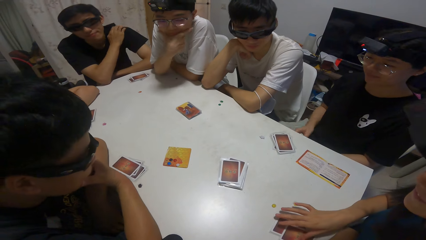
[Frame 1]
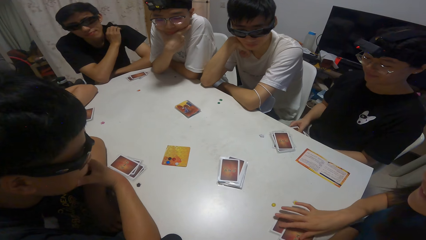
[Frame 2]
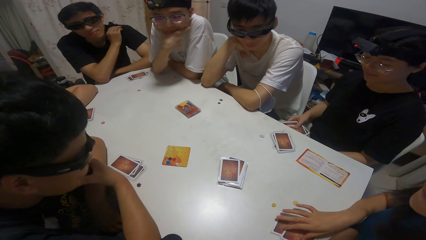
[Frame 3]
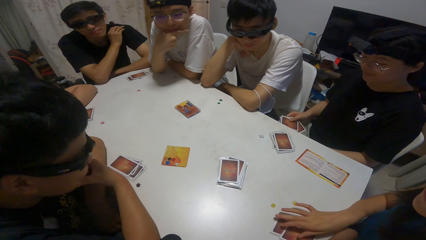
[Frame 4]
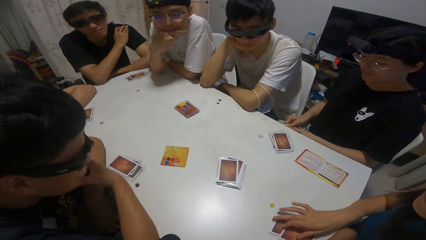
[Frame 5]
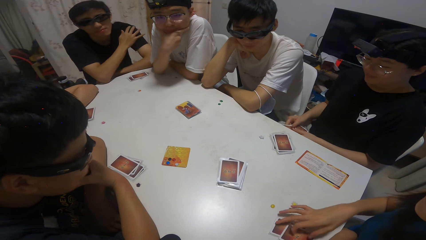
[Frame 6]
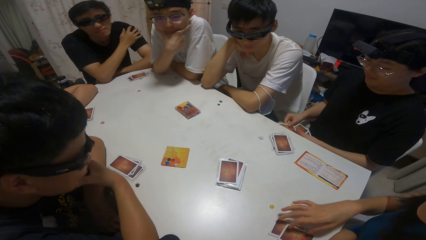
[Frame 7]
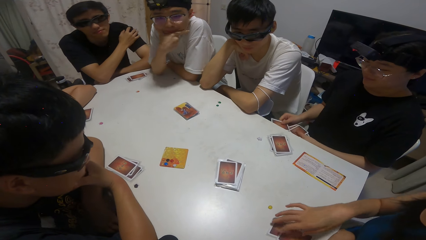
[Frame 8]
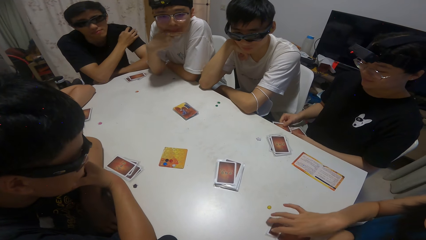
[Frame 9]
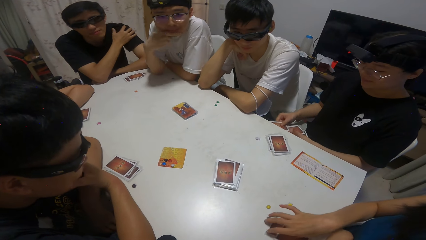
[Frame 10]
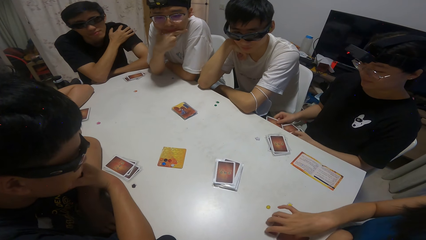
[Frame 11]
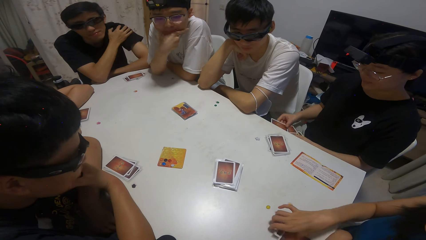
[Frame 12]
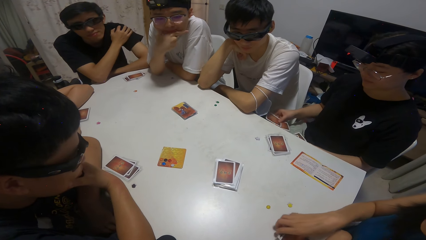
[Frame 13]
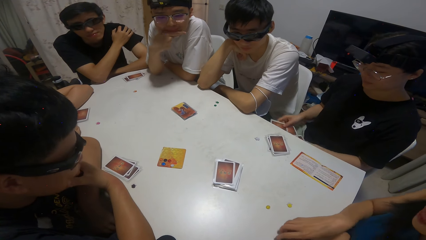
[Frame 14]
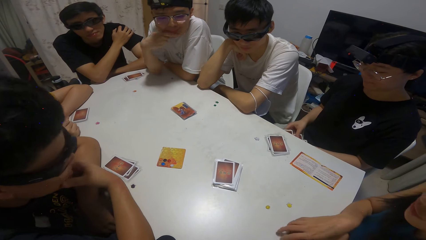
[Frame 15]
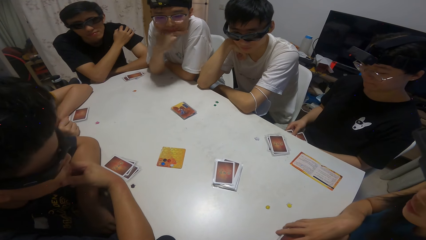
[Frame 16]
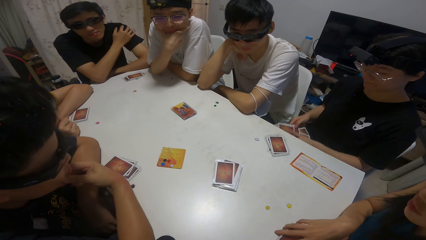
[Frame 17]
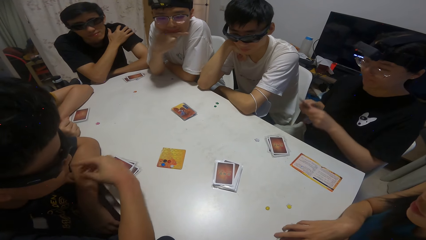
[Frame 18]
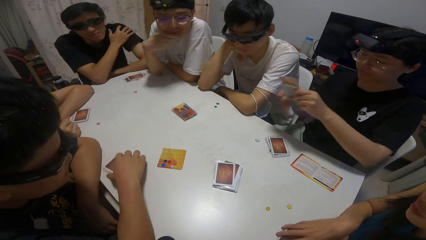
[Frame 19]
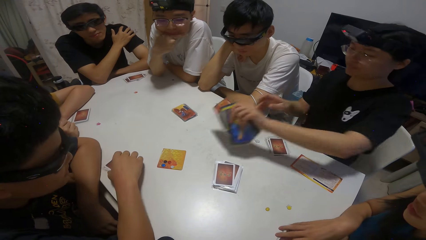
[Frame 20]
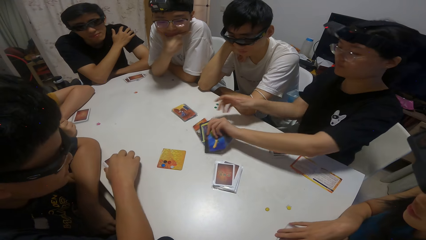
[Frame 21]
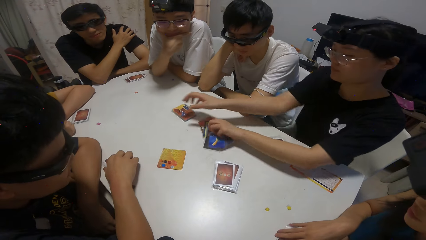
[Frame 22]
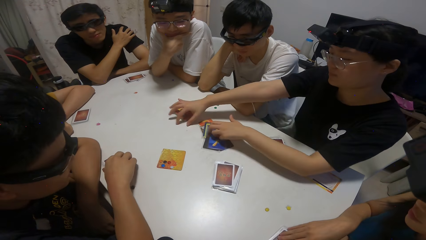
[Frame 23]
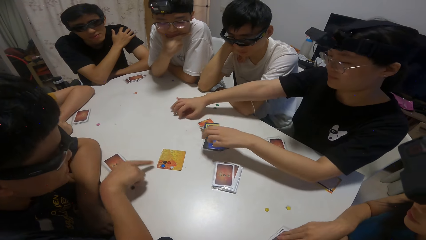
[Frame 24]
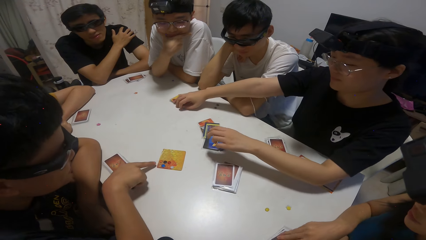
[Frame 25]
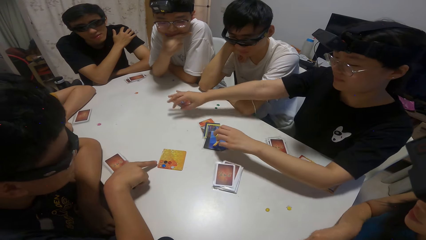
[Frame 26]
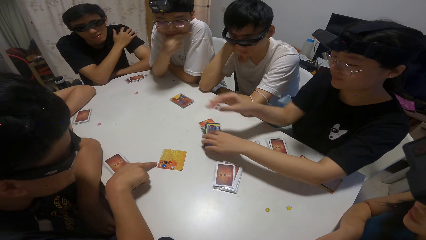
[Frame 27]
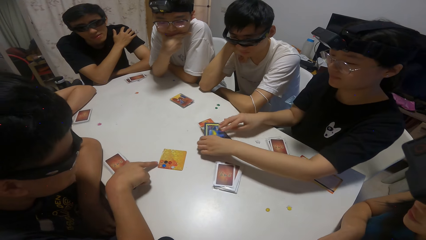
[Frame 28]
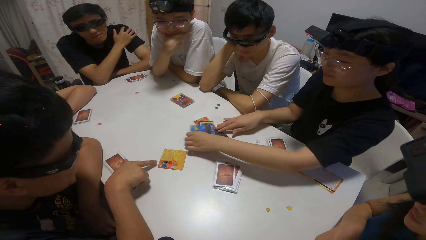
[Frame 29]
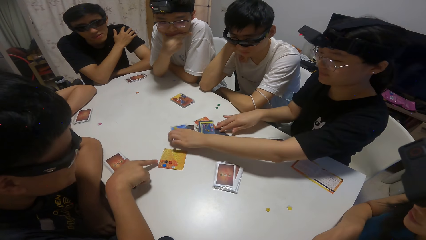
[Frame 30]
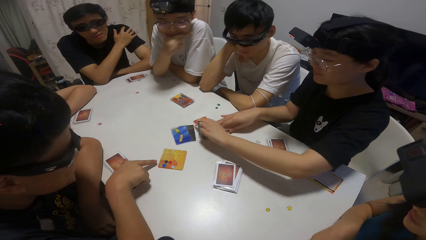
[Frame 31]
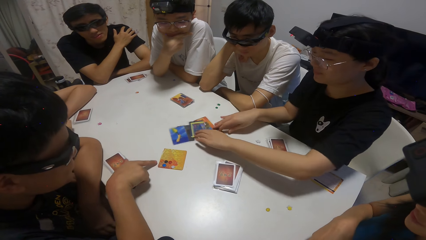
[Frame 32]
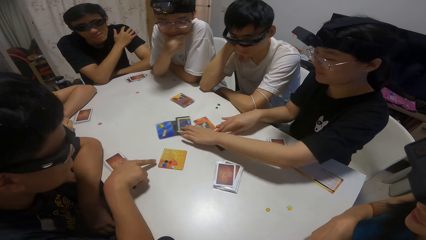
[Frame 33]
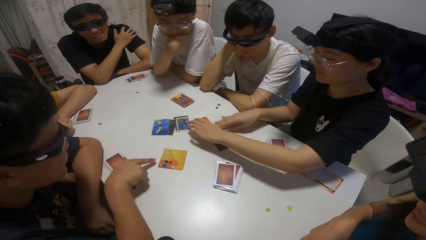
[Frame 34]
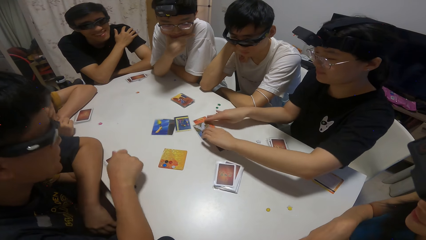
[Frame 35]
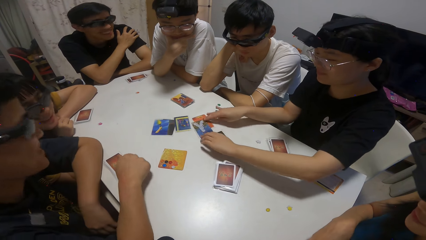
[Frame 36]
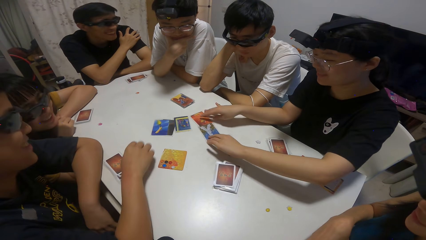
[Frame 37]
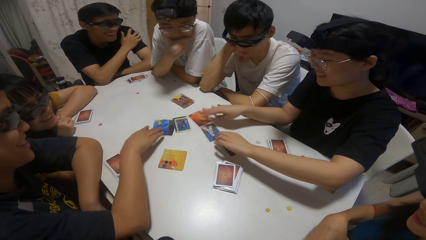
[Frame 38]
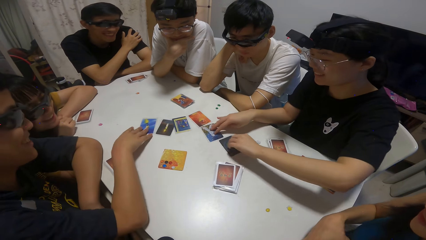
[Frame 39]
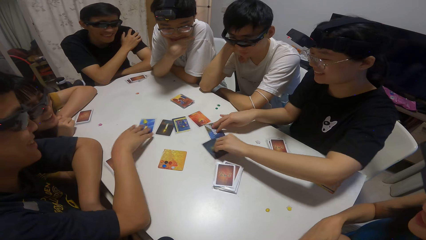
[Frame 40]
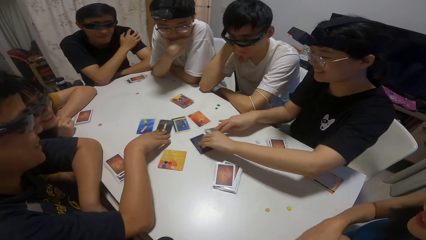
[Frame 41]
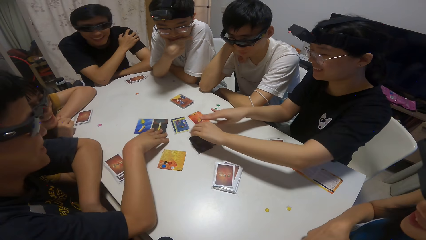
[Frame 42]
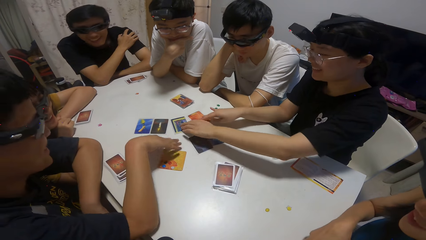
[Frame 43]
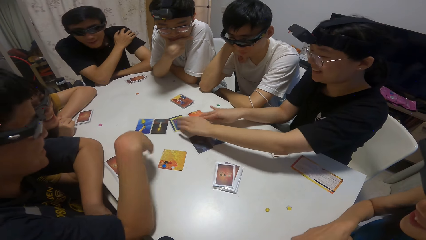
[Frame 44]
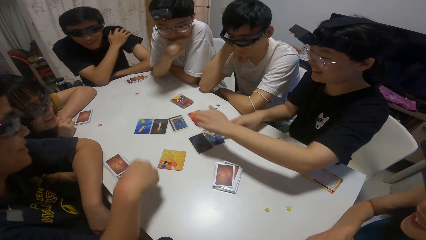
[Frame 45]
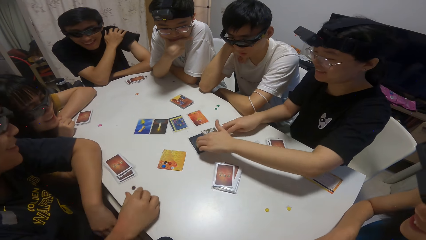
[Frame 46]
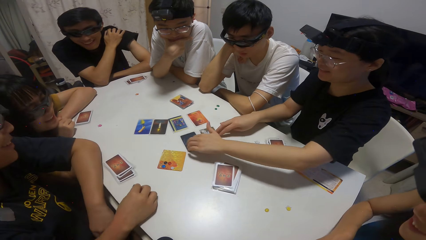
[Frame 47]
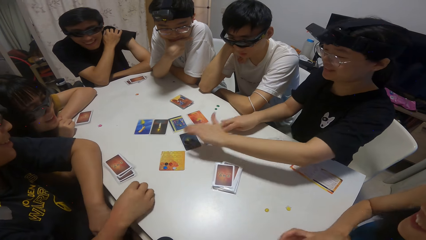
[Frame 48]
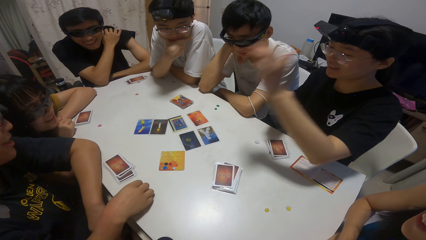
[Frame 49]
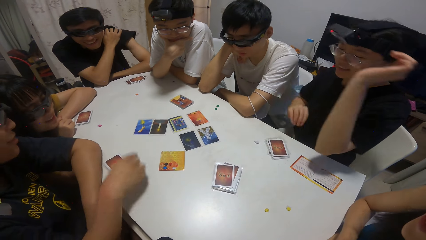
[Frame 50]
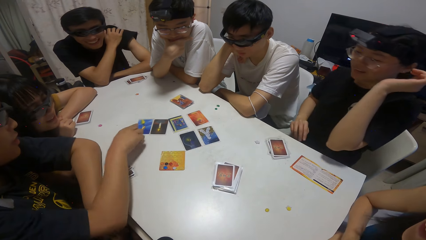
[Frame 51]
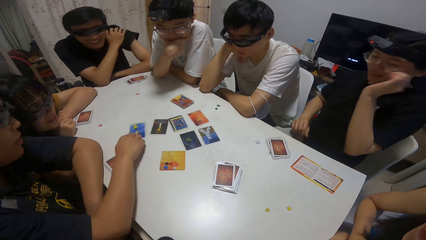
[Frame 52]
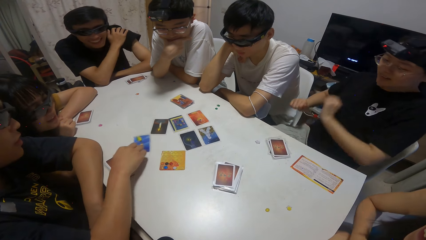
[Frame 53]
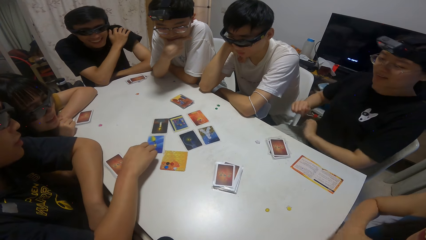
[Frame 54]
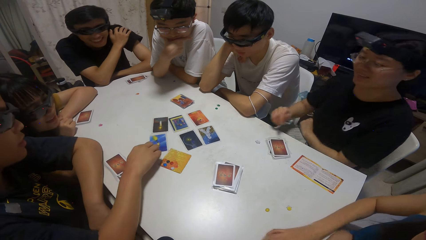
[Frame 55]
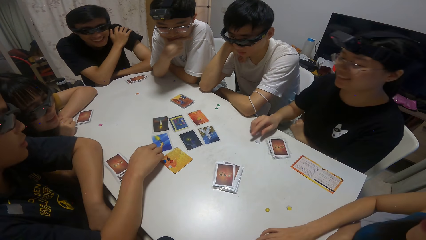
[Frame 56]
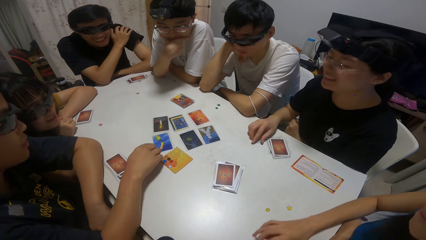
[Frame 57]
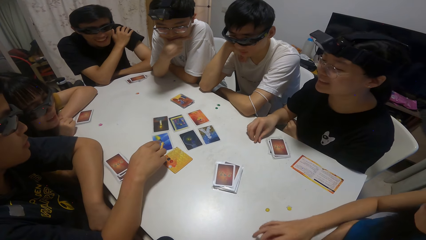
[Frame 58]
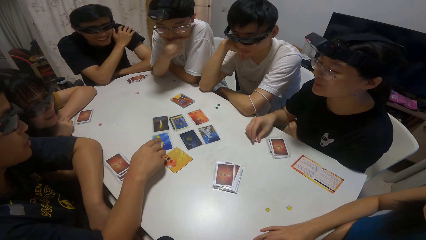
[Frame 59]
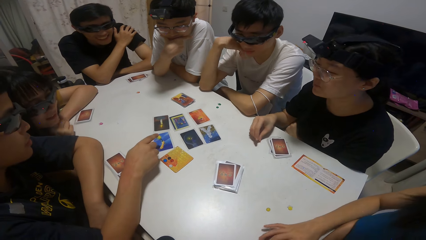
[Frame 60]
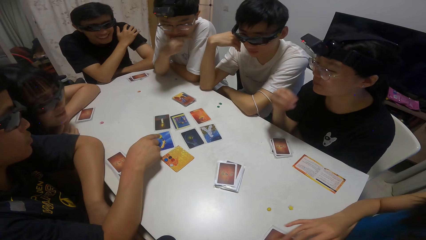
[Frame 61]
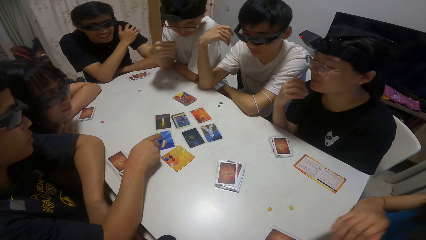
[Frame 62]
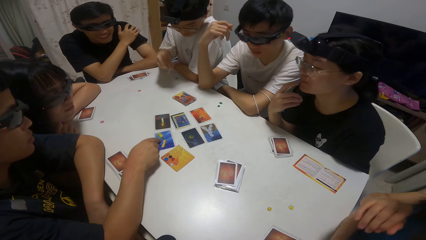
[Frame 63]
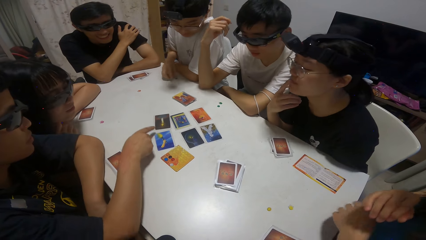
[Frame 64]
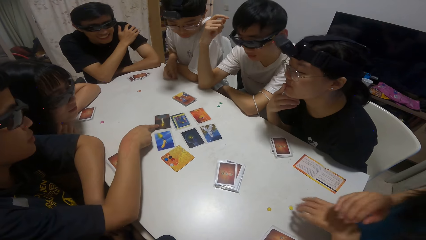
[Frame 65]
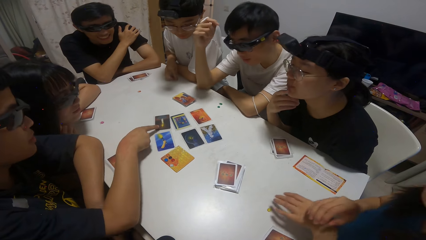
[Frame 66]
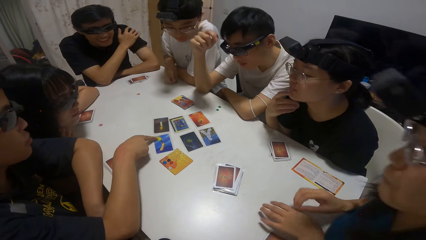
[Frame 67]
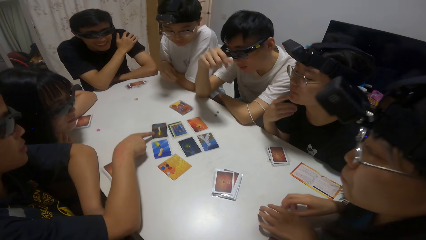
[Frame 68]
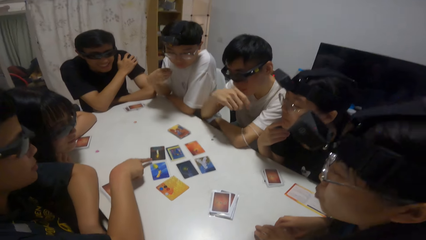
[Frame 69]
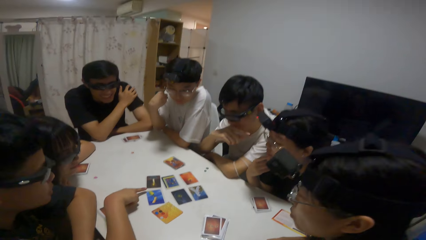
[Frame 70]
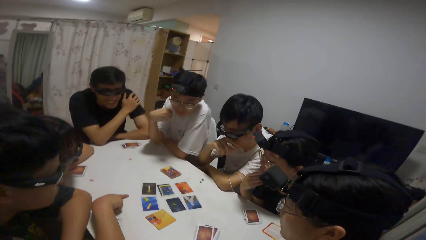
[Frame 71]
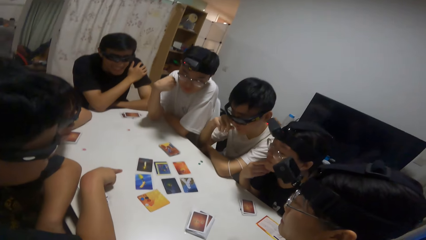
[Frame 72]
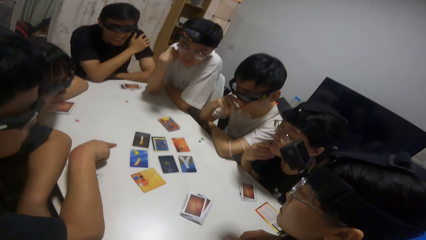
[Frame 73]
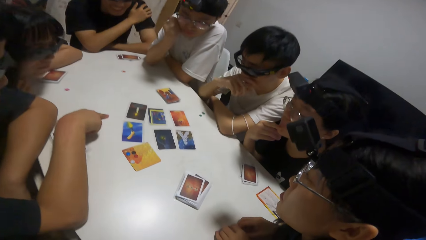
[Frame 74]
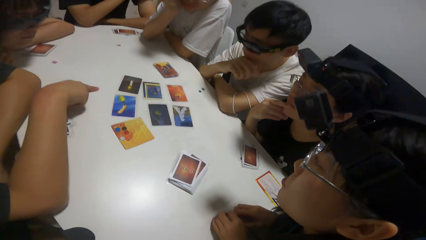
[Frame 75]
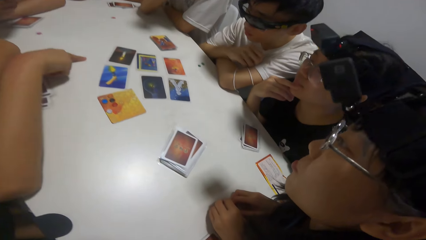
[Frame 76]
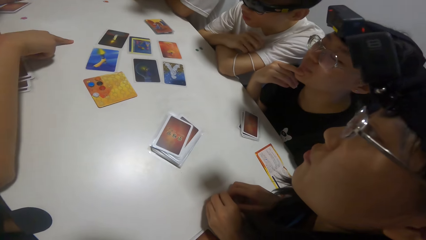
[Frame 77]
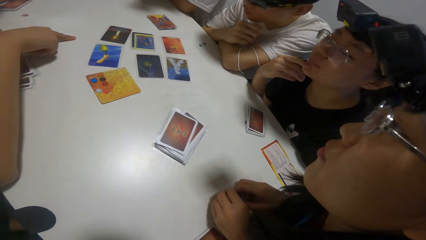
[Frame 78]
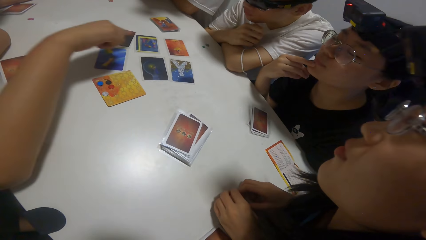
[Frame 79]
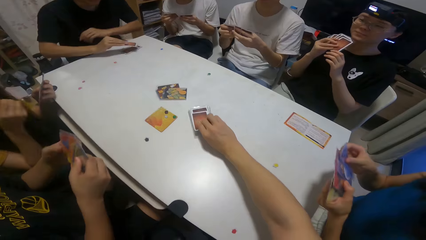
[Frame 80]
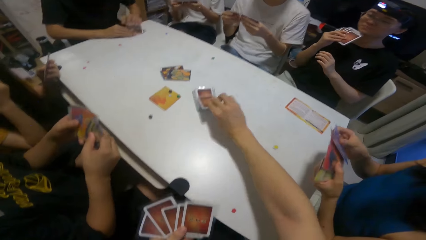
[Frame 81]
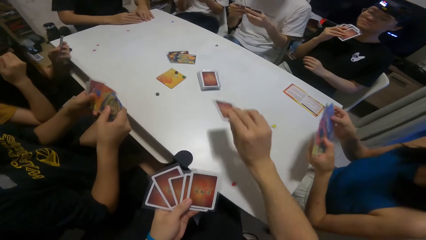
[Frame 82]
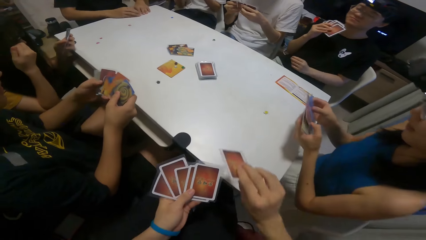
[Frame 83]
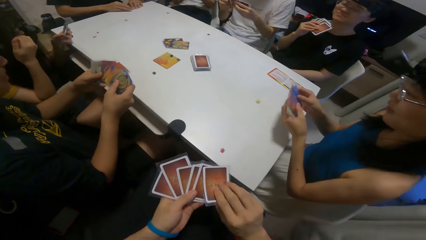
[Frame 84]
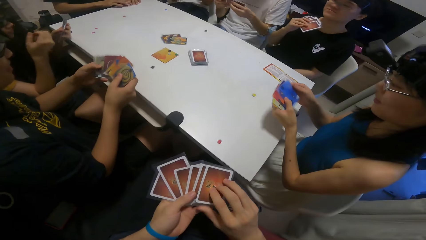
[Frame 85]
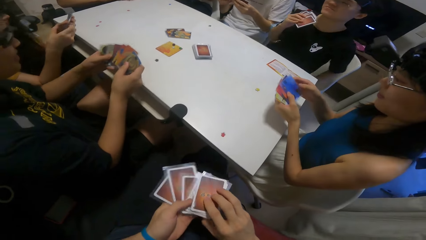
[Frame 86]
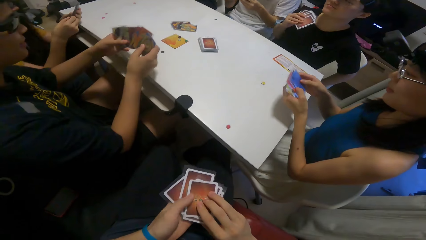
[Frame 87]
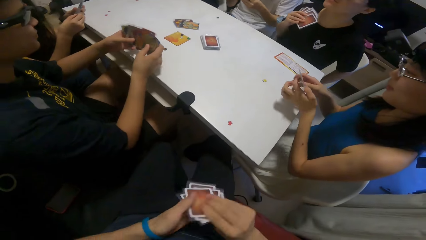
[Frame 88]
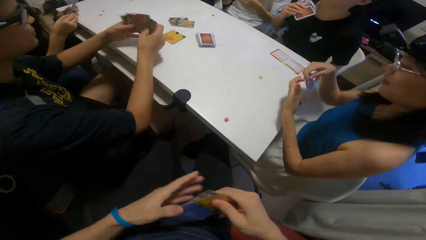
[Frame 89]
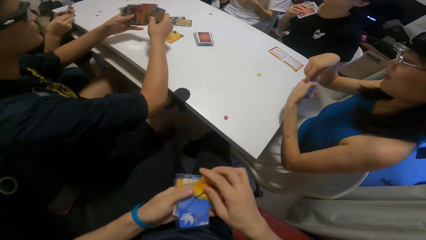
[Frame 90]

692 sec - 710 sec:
A girl shuffles the card. She drops the cards on the table. A boy points towards a card on the table. The girl sorts the cards on the table. The boy moves some cards on the table with his right hand. The camera wearer picks up a card on the table with his right hand.
